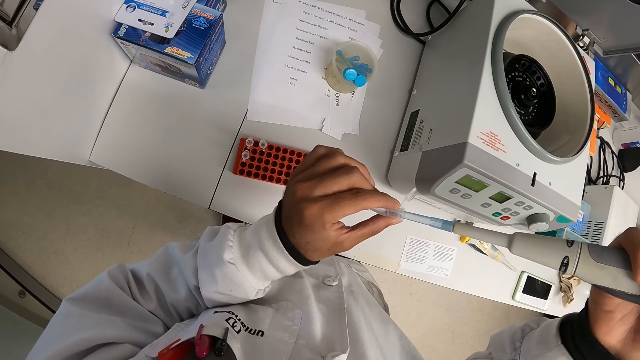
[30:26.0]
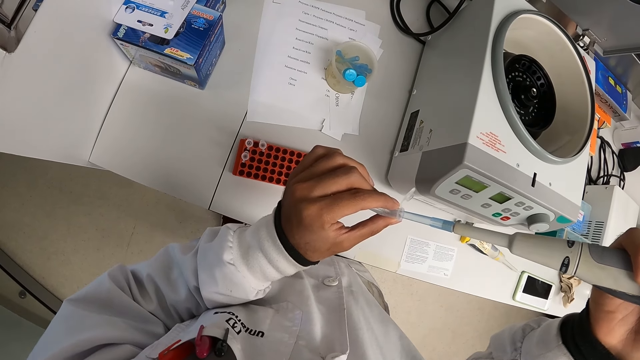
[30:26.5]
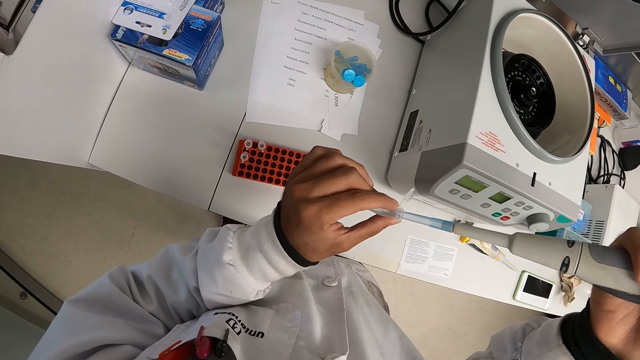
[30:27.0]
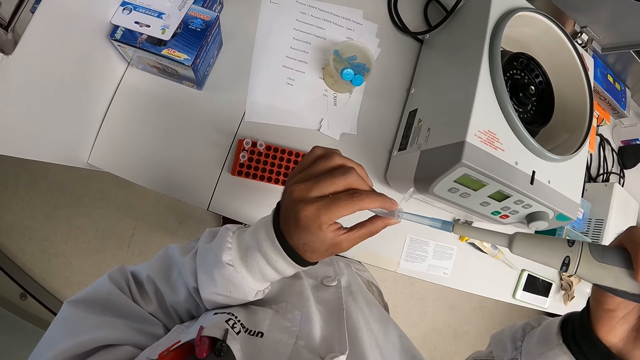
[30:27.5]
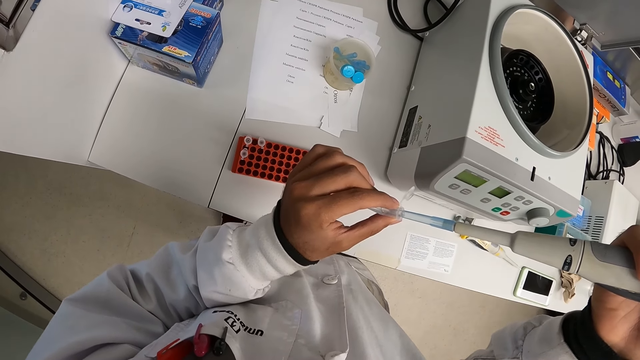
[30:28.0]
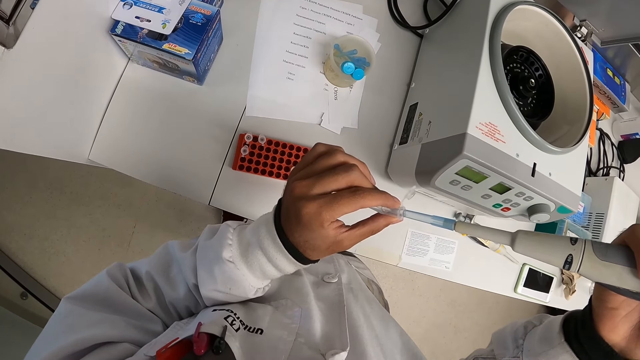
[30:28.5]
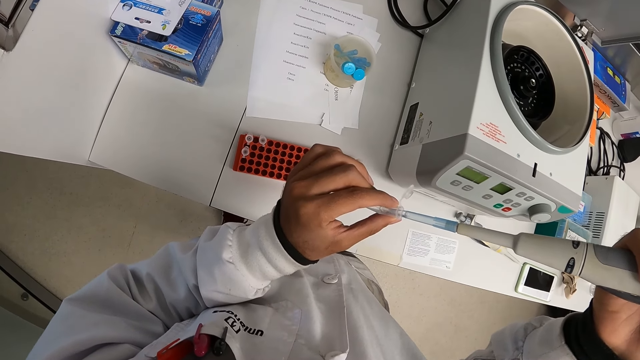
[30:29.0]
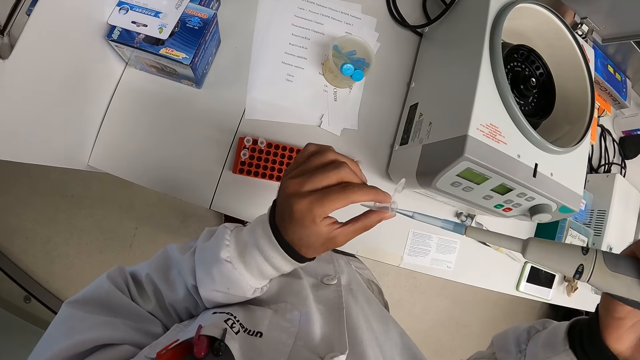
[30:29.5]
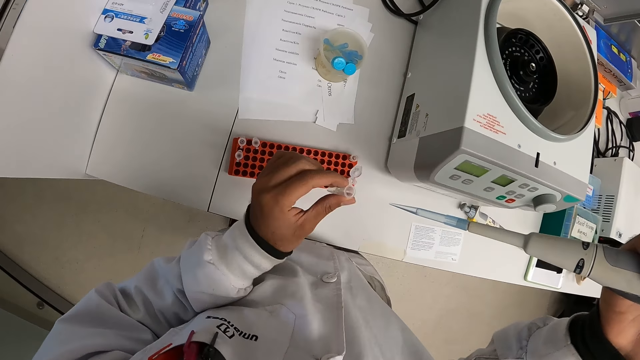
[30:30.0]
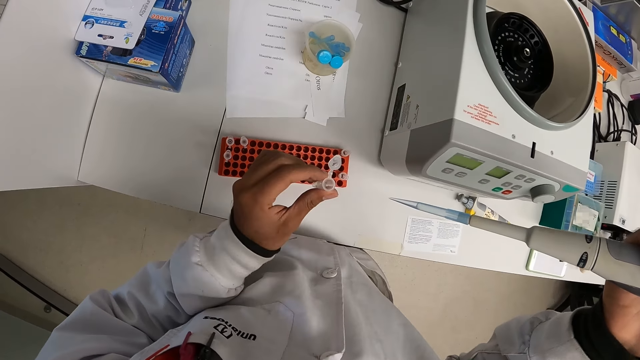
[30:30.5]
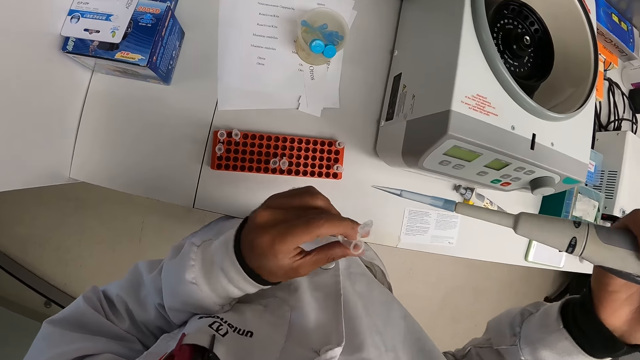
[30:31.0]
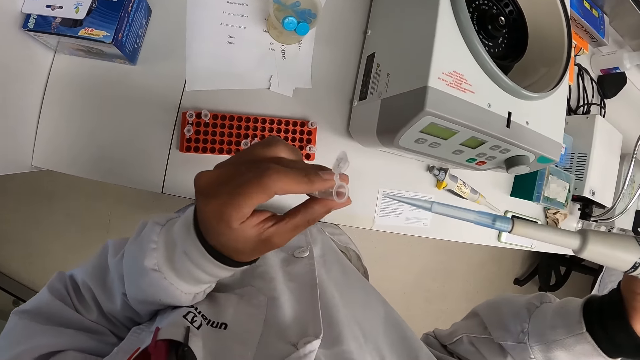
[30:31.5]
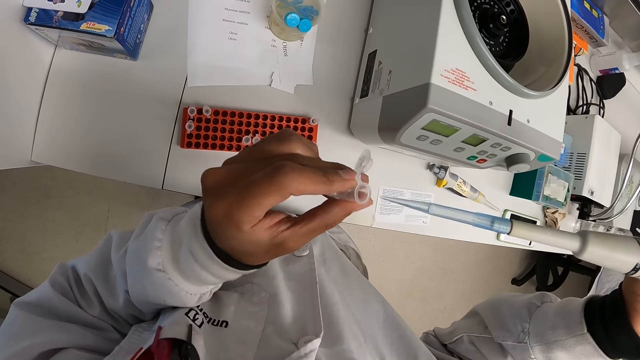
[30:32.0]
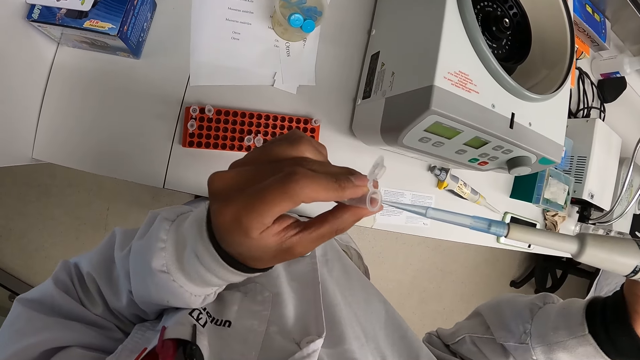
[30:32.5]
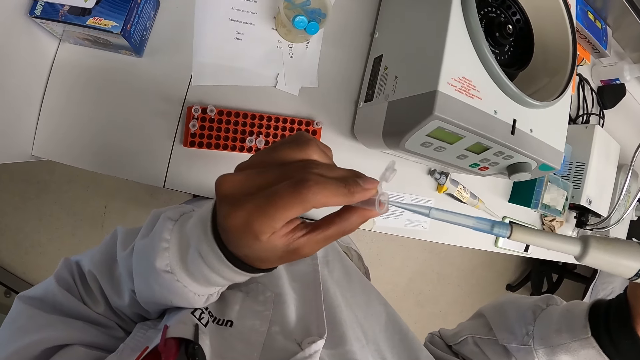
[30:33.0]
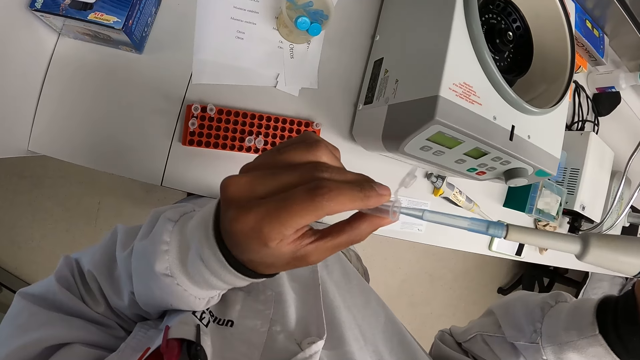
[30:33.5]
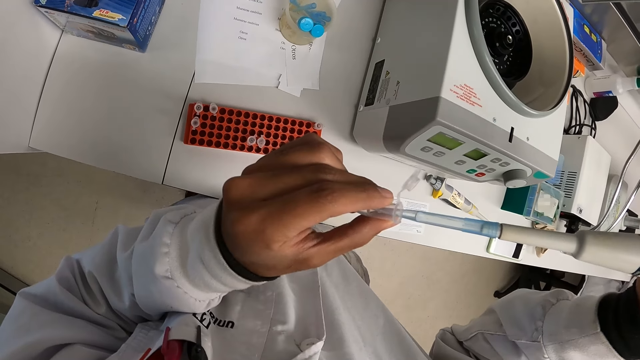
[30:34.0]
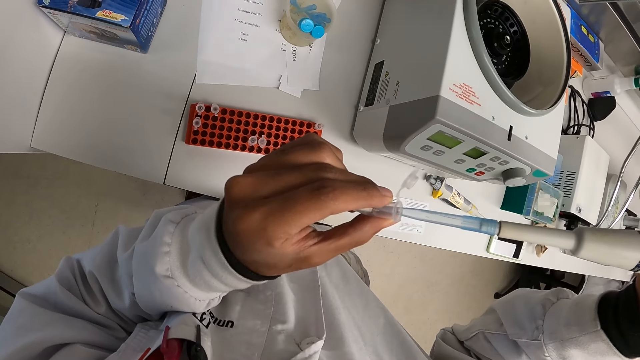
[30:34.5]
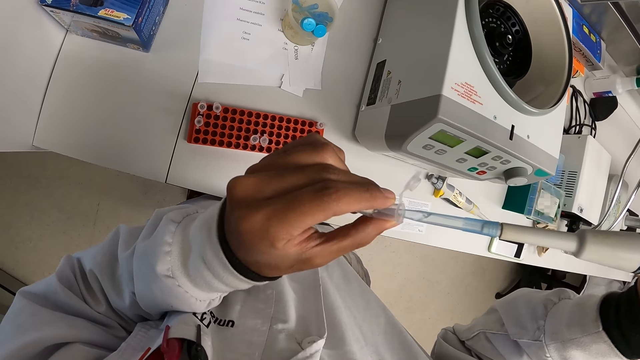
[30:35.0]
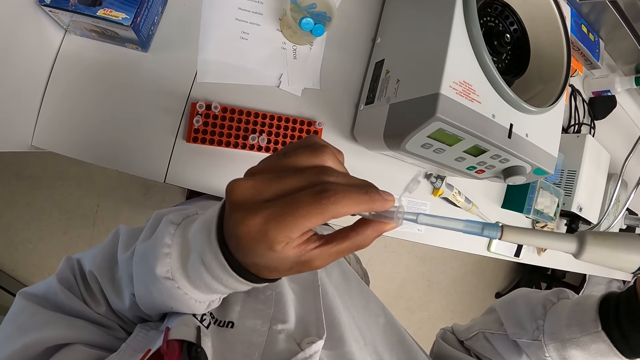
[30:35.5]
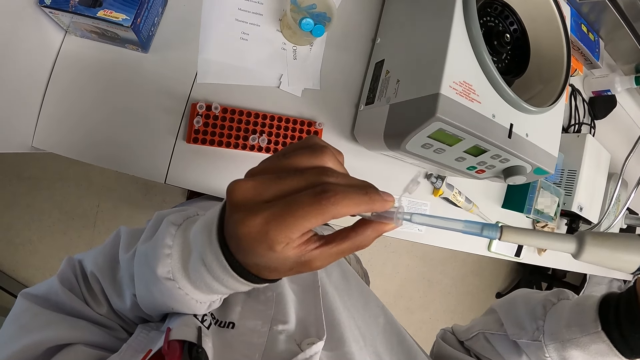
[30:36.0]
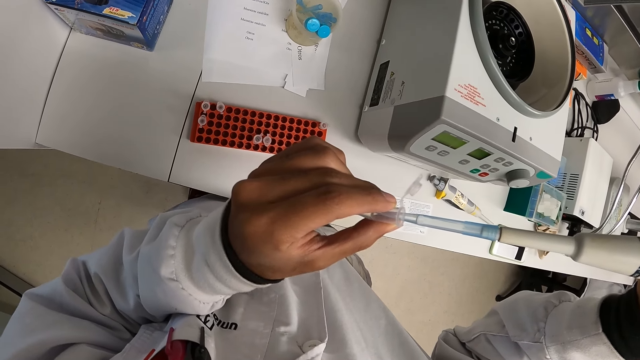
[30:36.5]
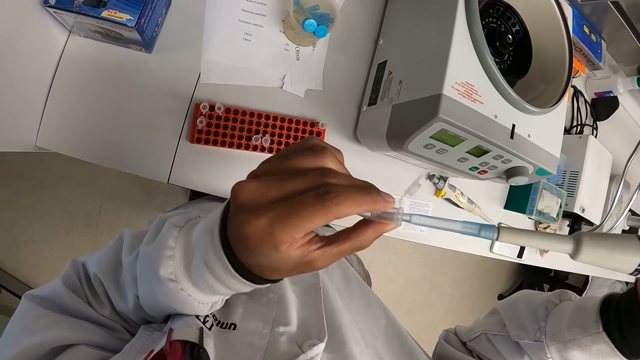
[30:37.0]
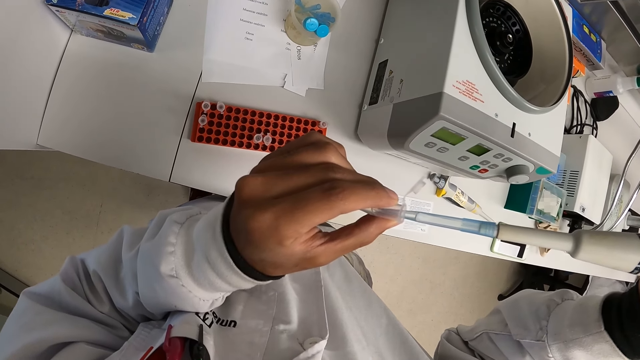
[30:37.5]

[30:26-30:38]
The camera wearer removes the micropipette in his right hand from the microtube in his left hand. He places the micropipette in his right hand in the microtube in his left hand.

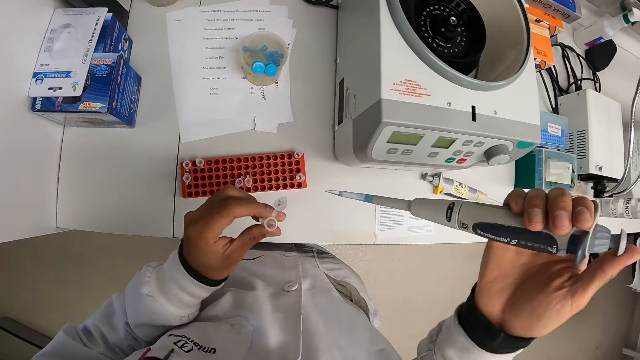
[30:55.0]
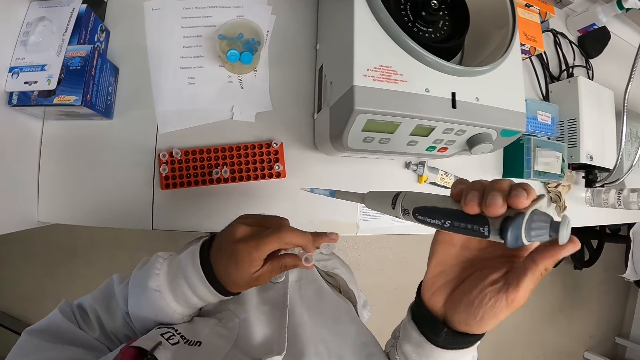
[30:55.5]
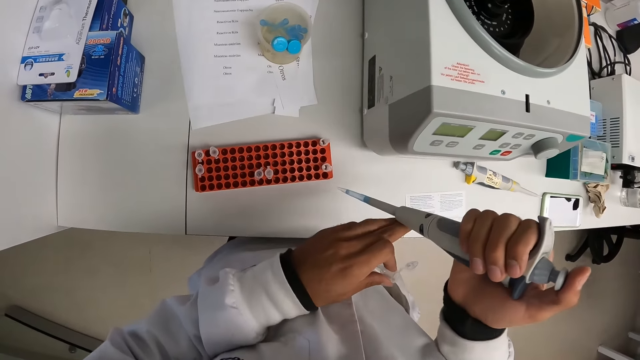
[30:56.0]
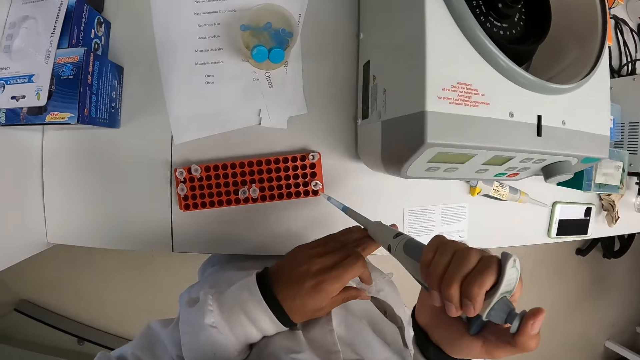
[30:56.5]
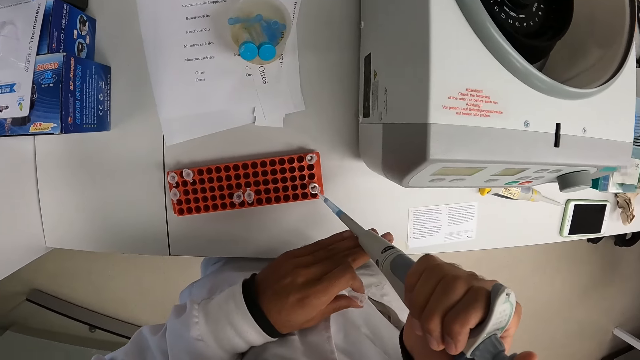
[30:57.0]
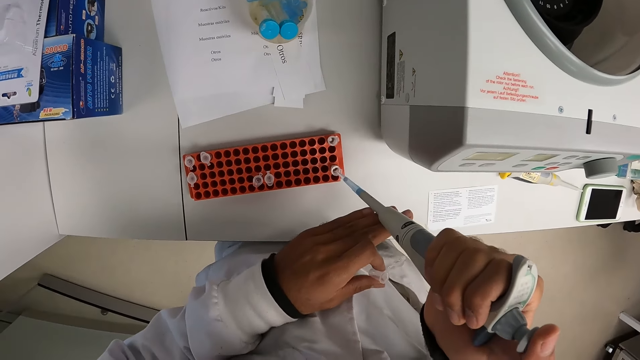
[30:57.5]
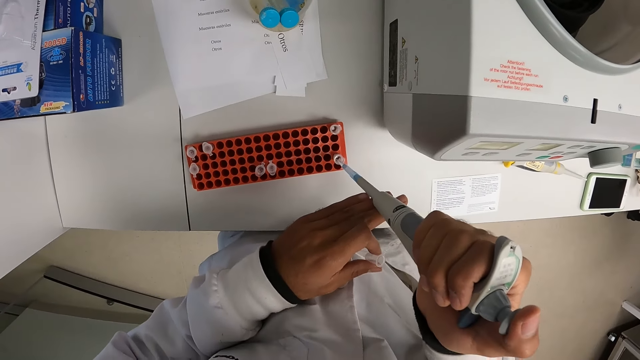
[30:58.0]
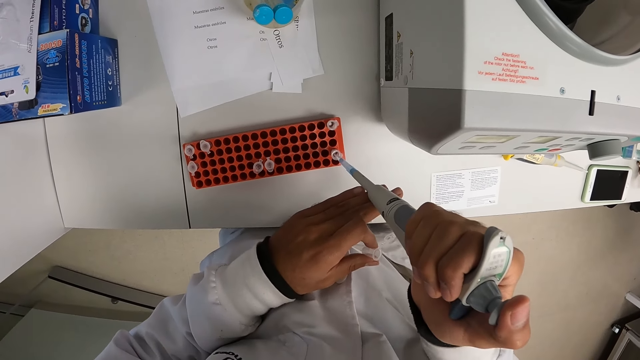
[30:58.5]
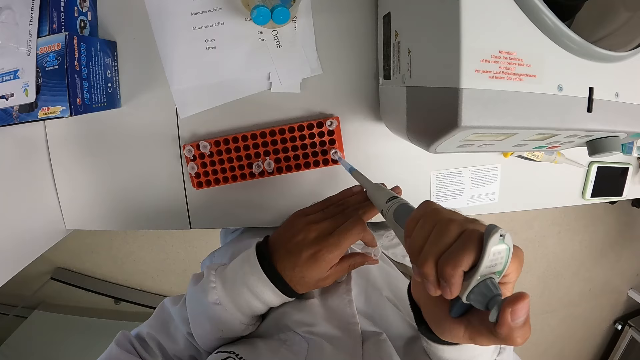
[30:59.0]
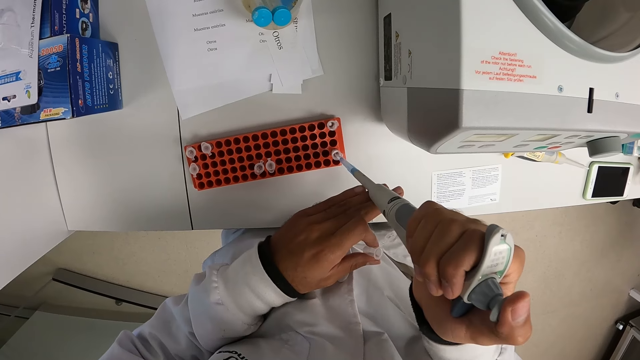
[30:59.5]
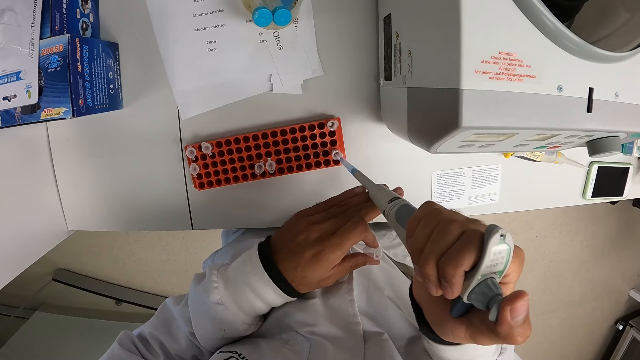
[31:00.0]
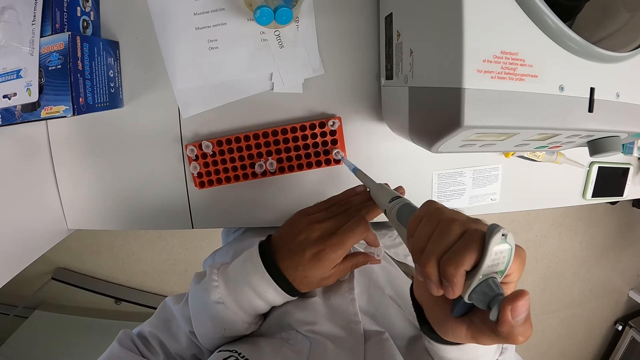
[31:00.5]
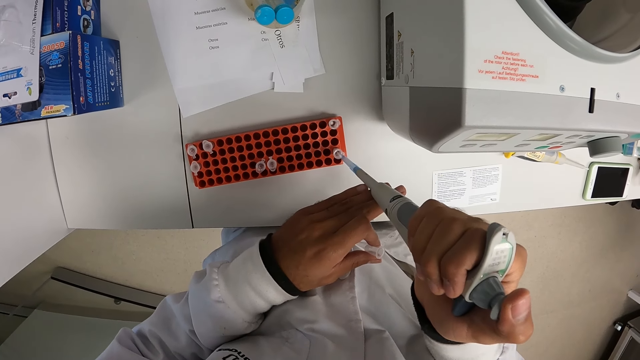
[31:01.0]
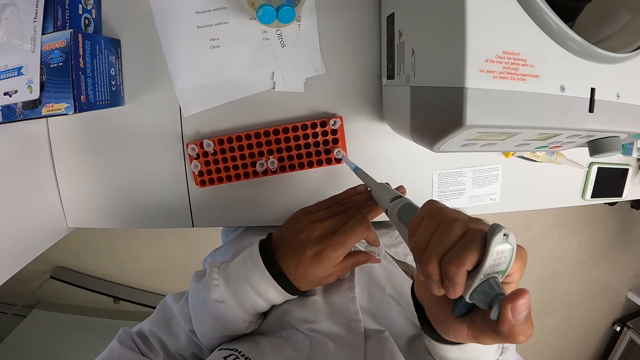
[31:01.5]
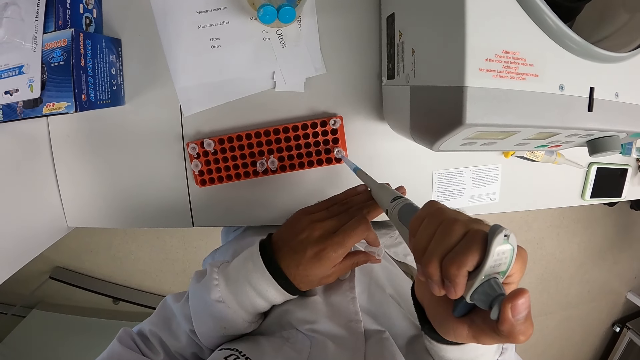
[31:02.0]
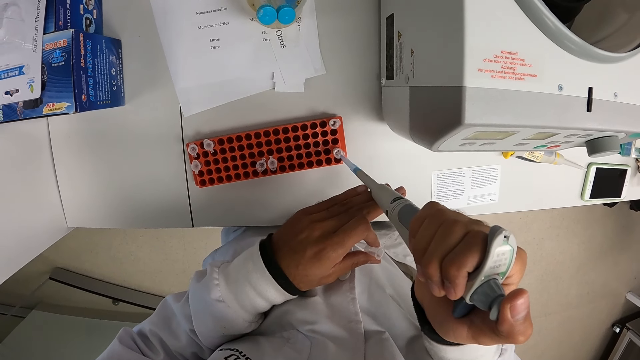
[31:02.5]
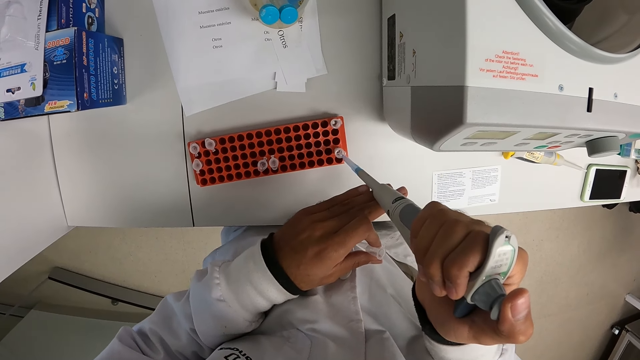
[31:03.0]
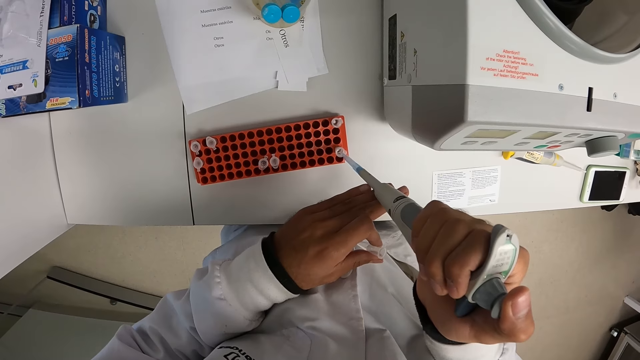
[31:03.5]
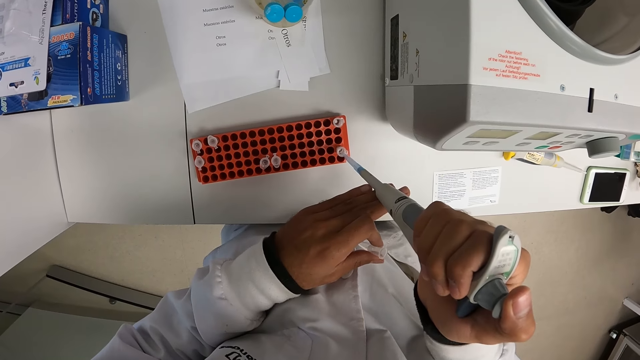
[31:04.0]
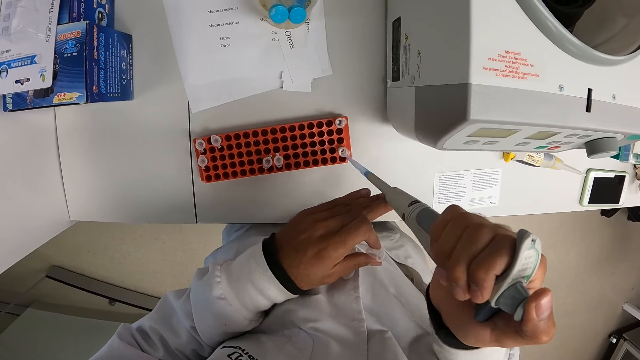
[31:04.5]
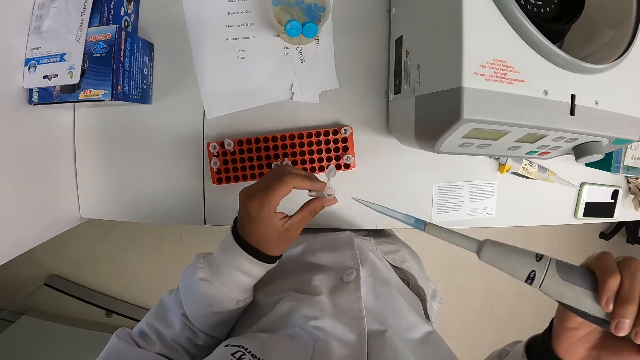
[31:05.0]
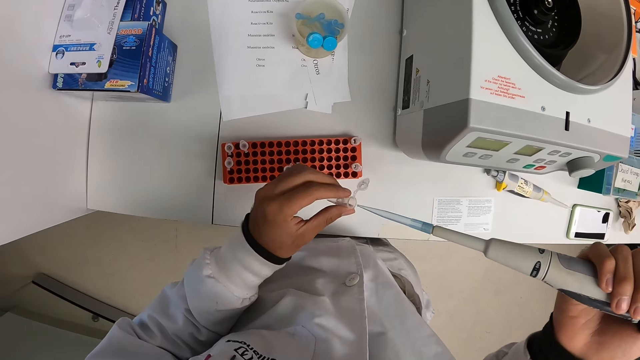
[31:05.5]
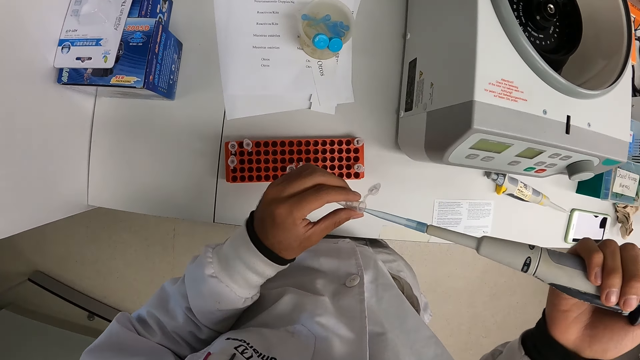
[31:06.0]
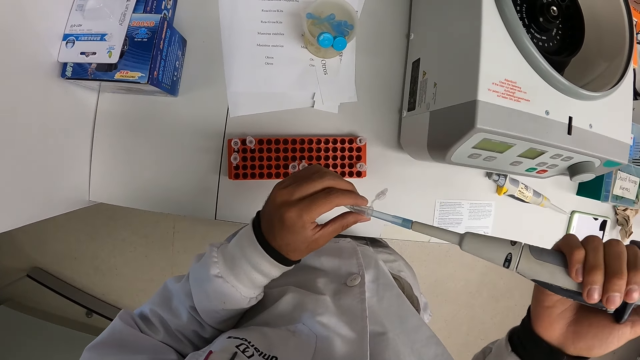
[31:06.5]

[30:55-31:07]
The camera wearer drops a liquid in the test tubes with a liquid pipette. He places the micropipette in his right hand in the microtube in the microtube rack. He picks liquid from the test tube with the liquid pipette. He places the micropipette in his right hand in the microtube in his left hand.
